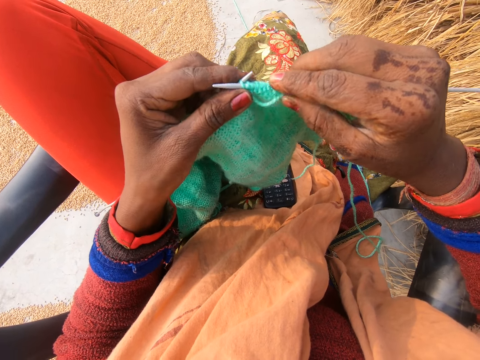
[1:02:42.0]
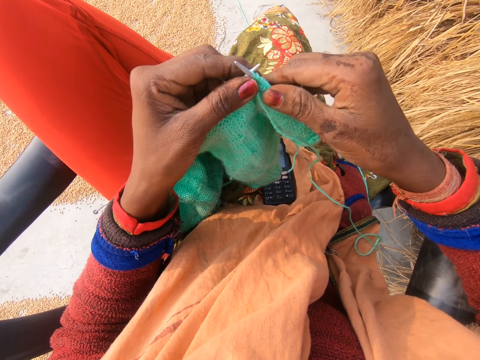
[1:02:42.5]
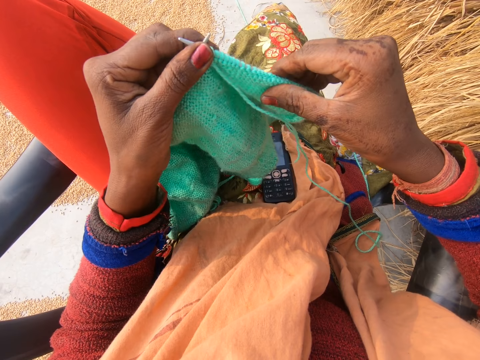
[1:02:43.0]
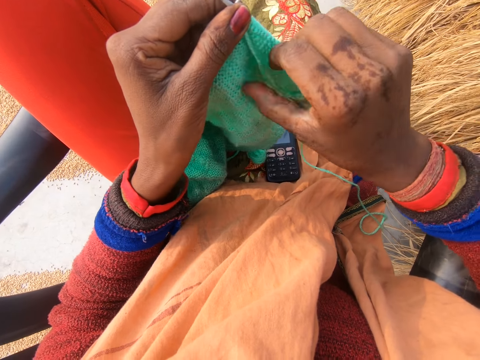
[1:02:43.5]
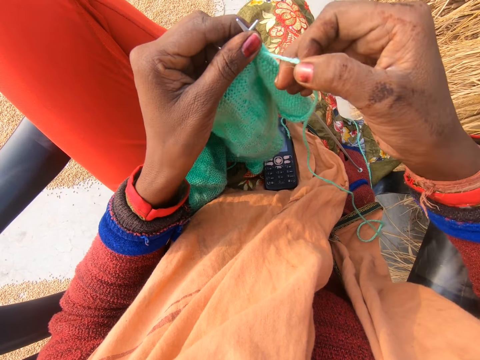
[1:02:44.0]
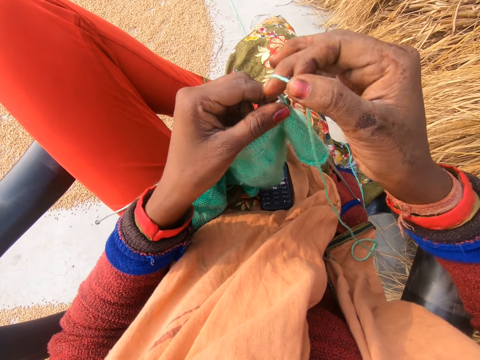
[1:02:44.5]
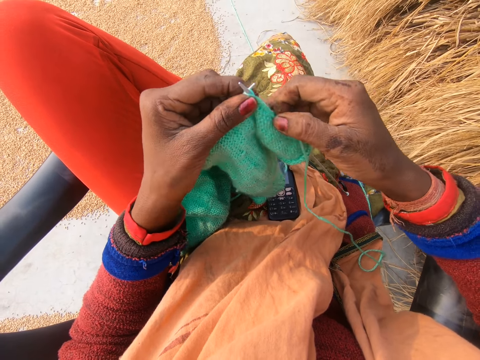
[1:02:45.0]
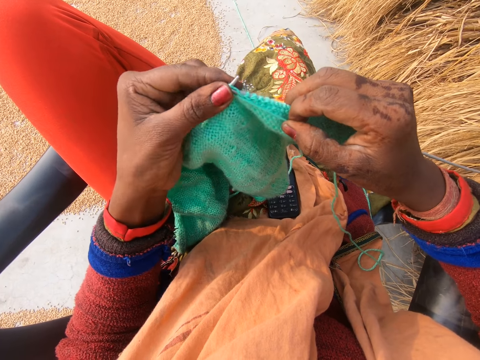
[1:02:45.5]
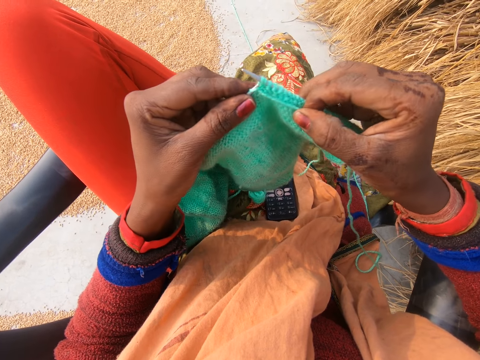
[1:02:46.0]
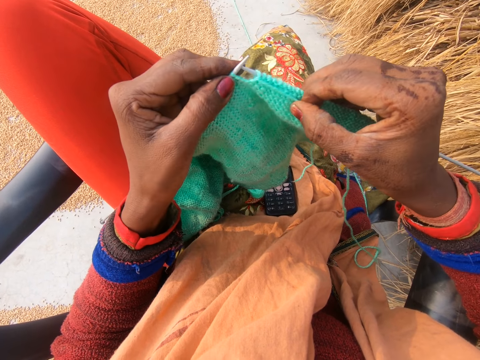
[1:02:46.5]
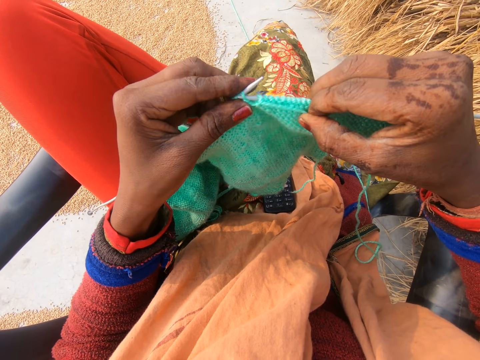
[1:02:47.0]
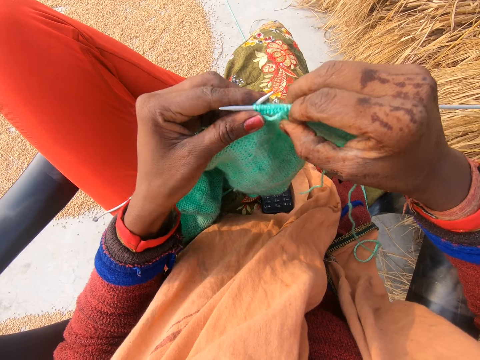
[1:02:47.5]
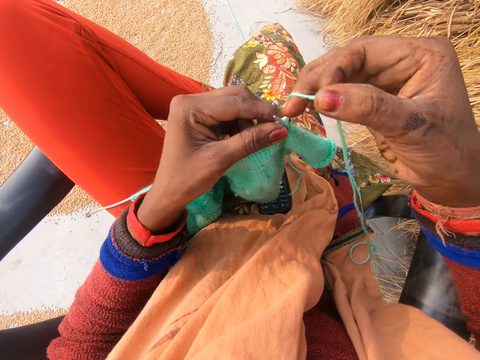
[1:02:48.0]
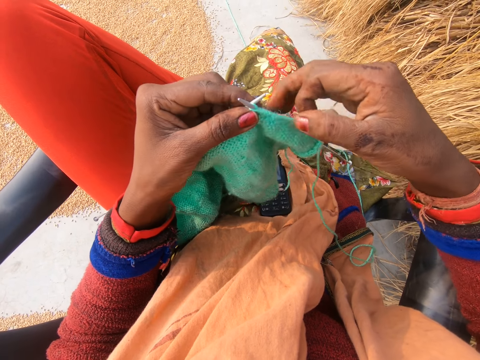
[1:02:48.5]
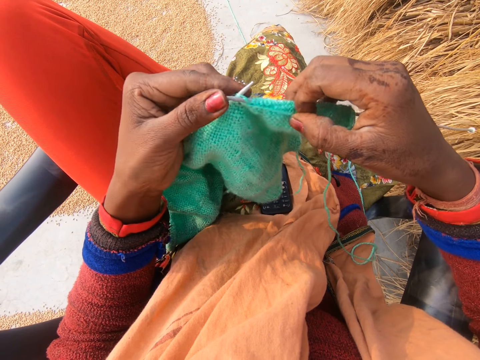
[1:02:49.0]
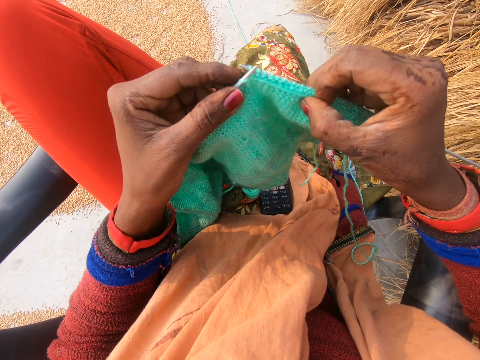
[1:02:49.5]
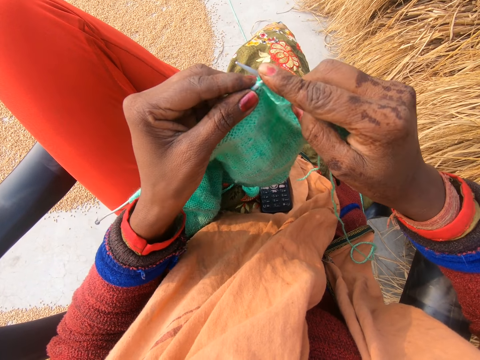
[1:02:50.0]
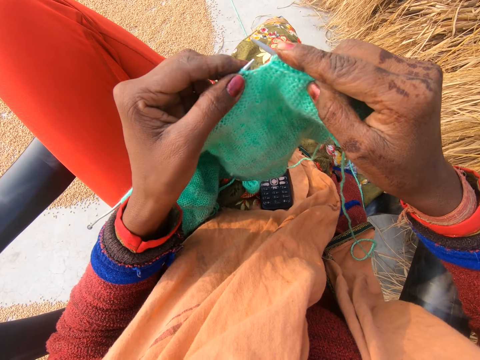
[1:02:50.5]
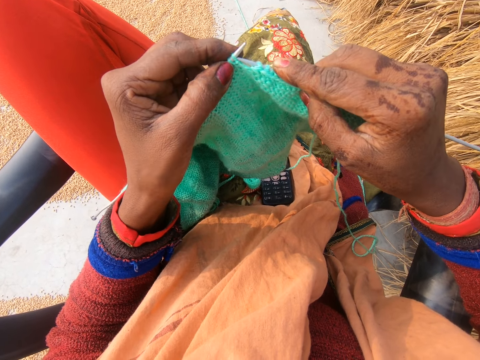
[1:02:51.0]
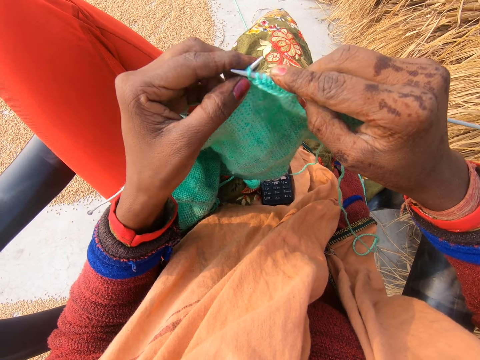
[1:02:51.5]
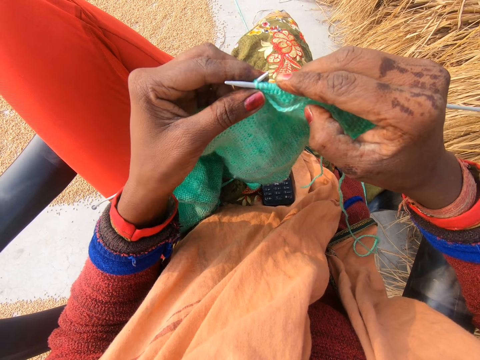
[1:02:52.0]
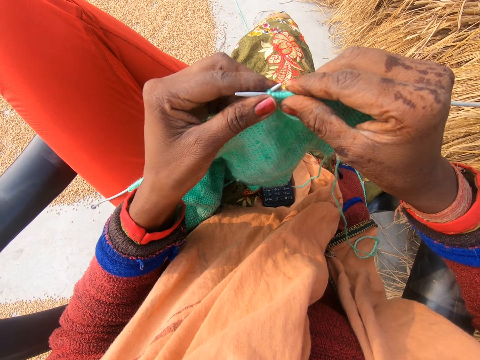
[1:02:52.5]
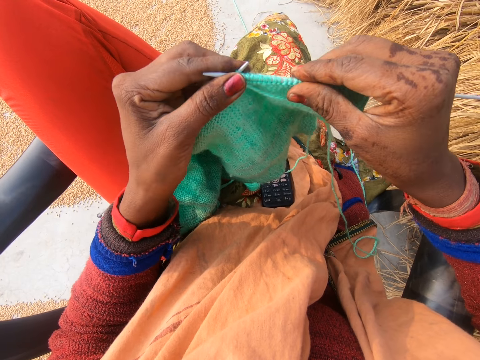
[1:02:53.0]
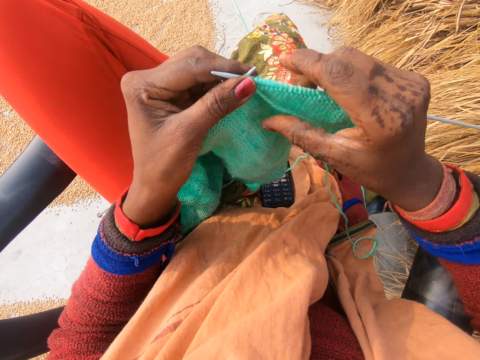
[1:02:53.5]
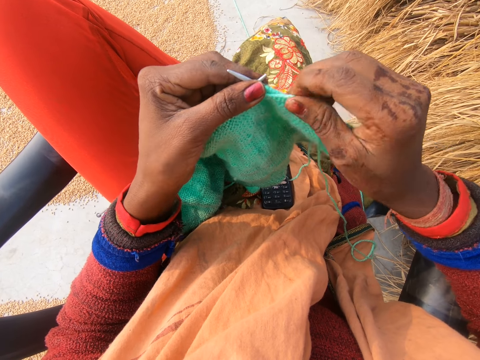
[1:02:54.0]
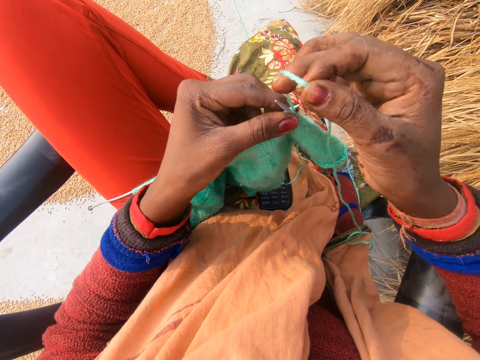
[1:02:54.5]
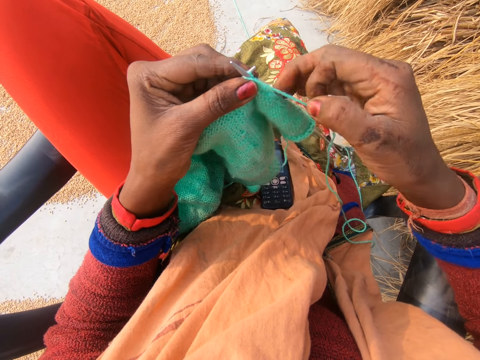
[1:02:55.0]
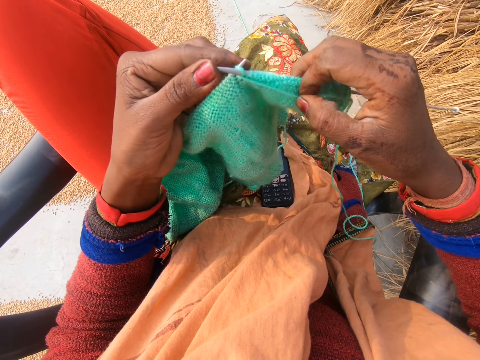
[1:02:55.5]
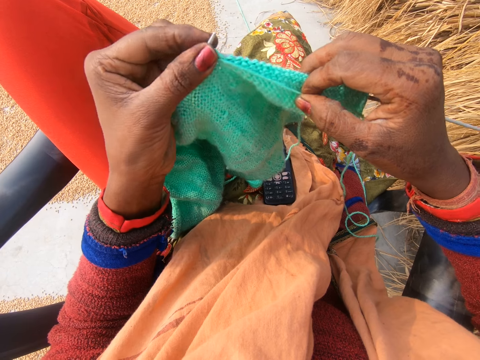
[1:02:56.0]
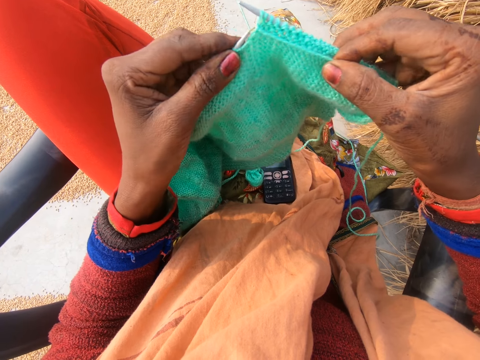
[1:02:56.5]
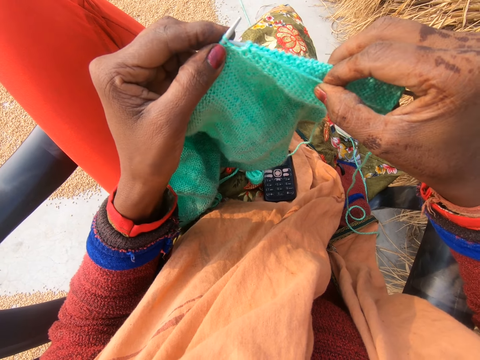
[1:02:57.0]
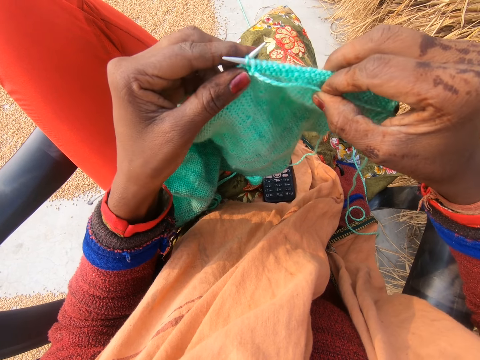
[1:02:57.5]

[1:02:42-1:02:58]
The camera wearer holds the fabric. She picks the thread. She rotates the knitting thread around the needle. She knits the fabric with the knitting needles. She rotates the knitting thread around the needle and knits the fabric with the knitting needles. She pushes the knitting needle with a finger and knits the fabric with the knitting needles. She holds the fabric. She adjusts the crochet in her hand. She picks the thread. She rotates the knitting thread around the needle. She crochets with the yarn in her hand. She knits the fabric with the knitting needles.

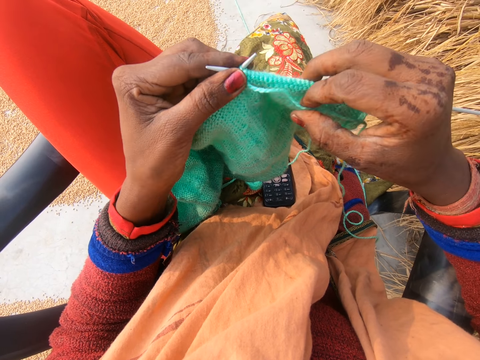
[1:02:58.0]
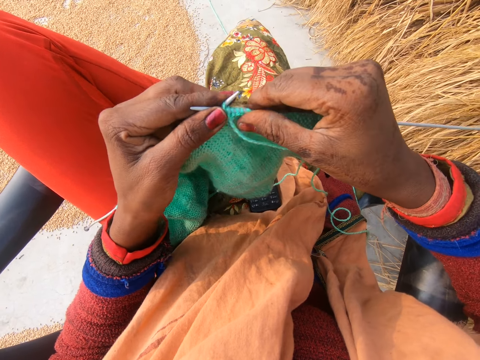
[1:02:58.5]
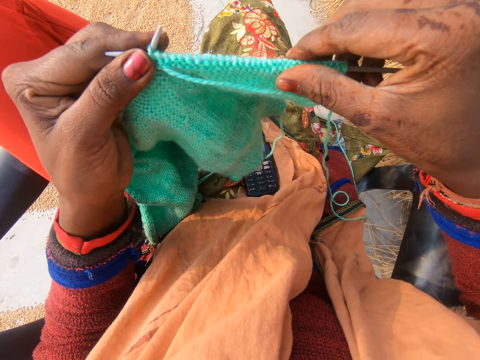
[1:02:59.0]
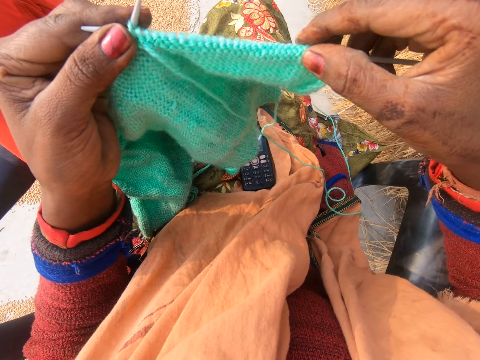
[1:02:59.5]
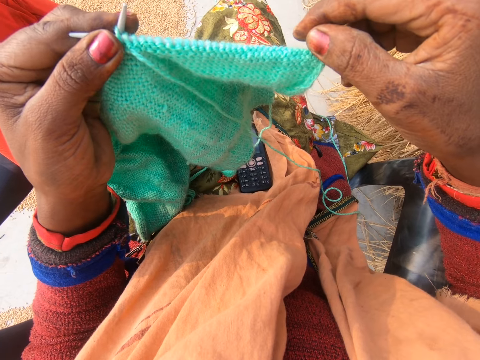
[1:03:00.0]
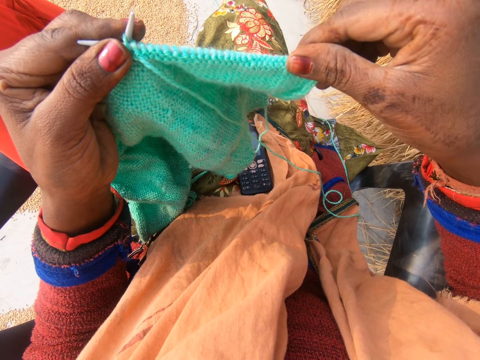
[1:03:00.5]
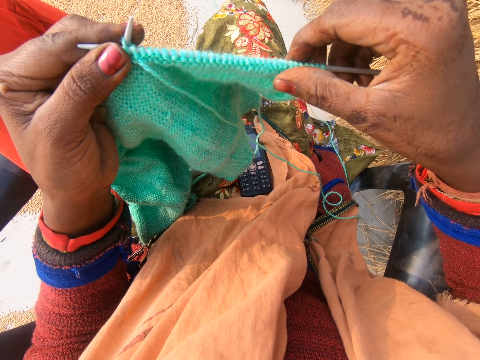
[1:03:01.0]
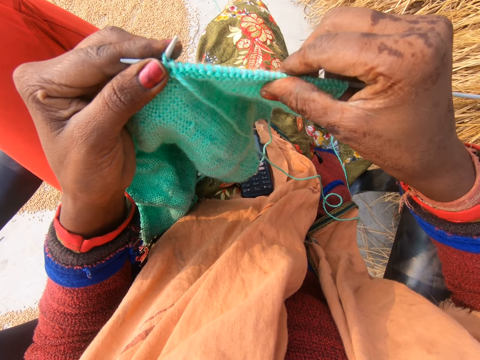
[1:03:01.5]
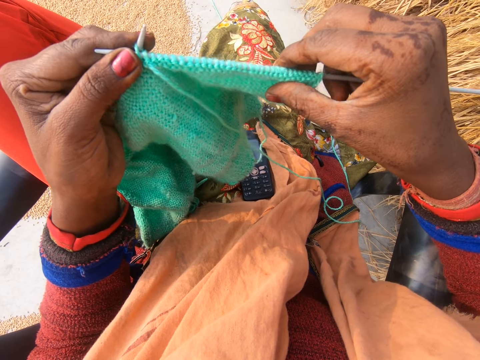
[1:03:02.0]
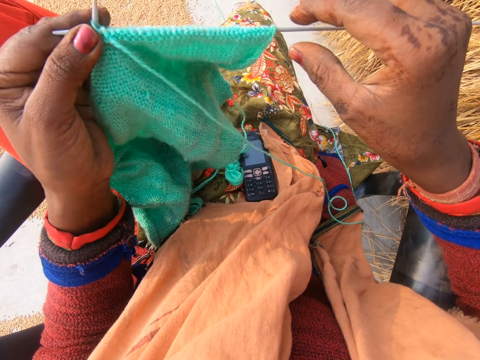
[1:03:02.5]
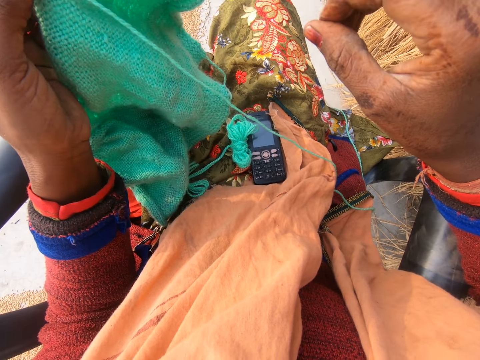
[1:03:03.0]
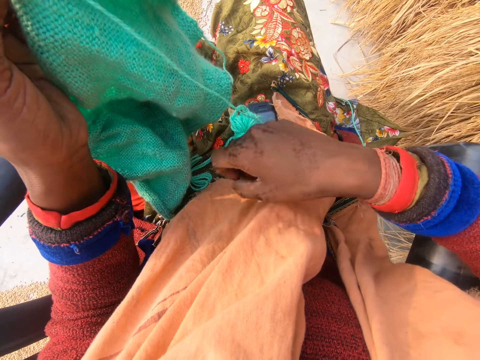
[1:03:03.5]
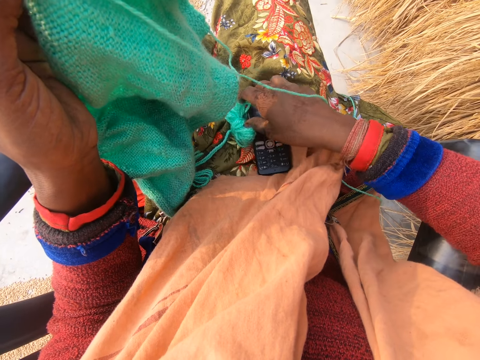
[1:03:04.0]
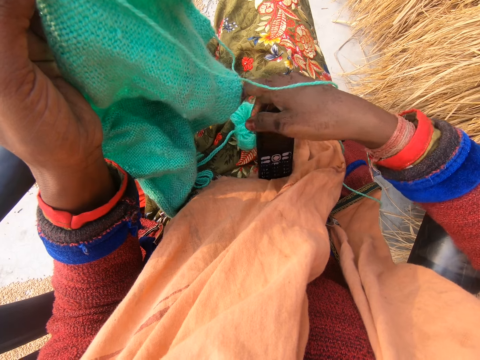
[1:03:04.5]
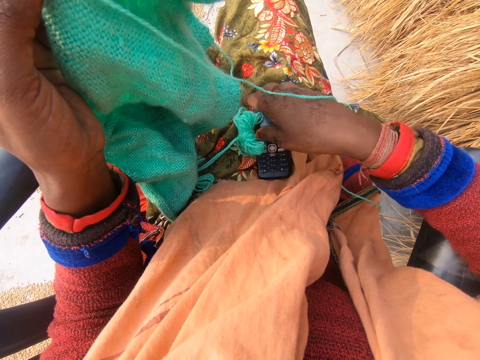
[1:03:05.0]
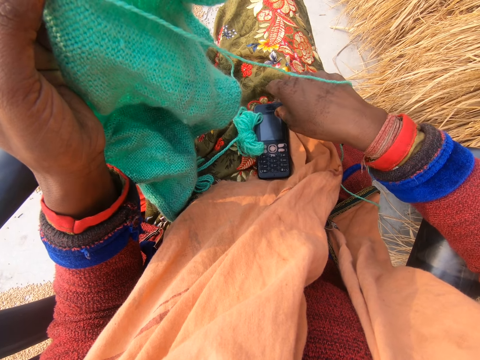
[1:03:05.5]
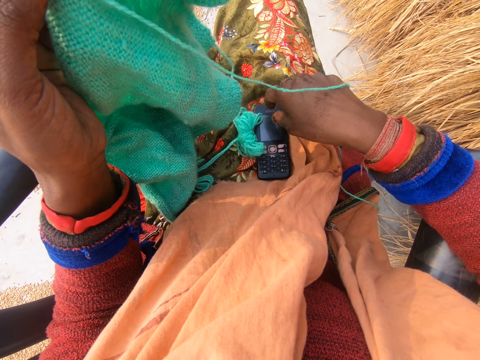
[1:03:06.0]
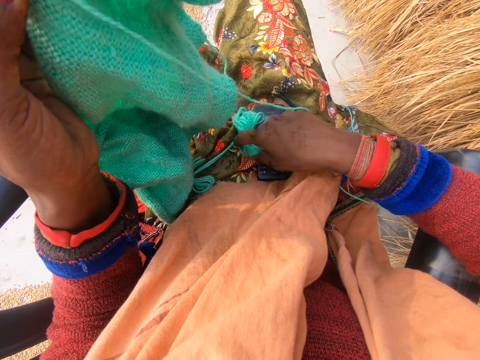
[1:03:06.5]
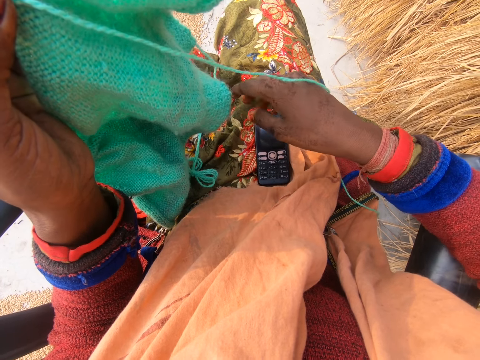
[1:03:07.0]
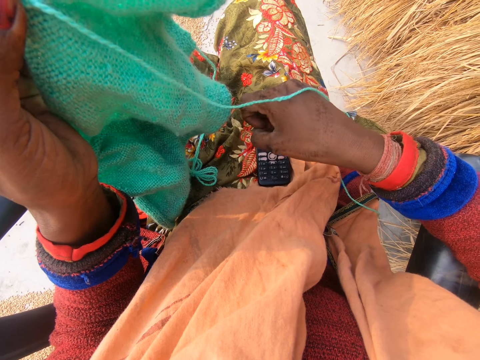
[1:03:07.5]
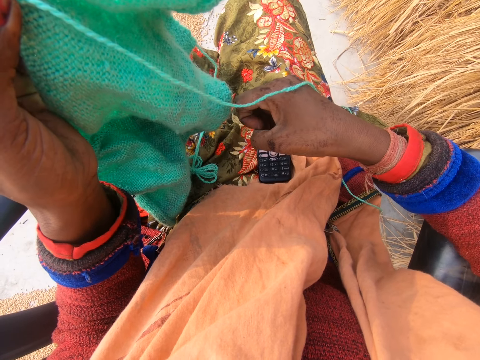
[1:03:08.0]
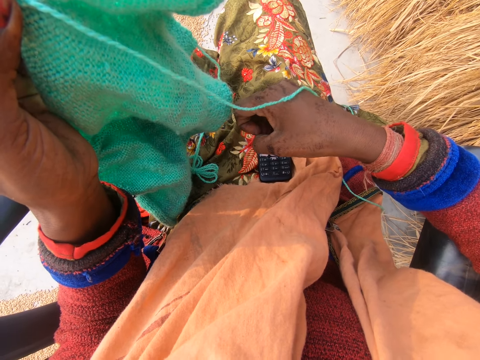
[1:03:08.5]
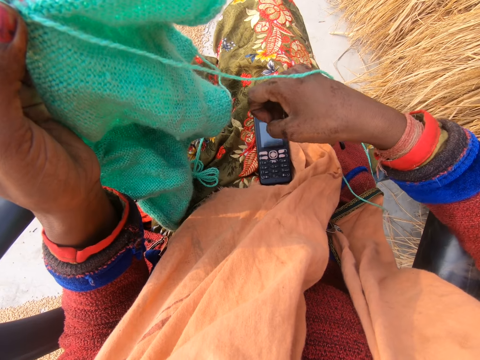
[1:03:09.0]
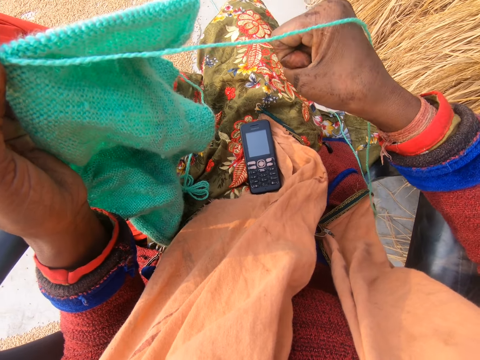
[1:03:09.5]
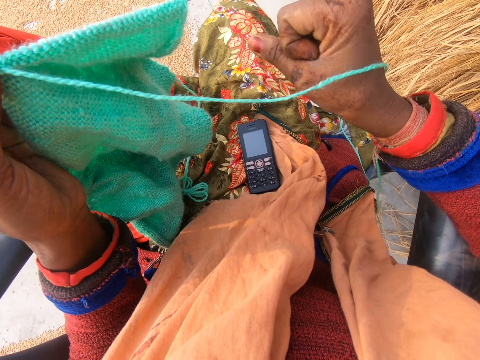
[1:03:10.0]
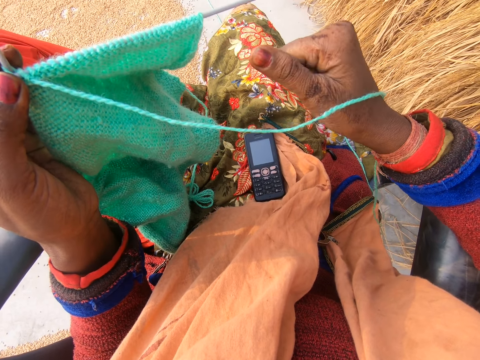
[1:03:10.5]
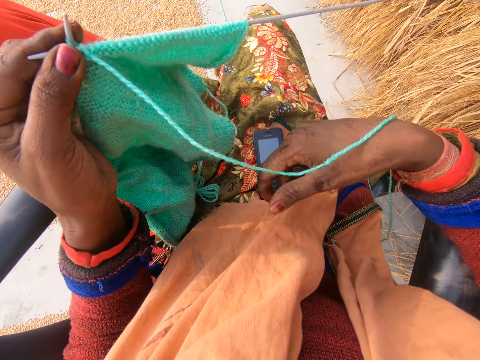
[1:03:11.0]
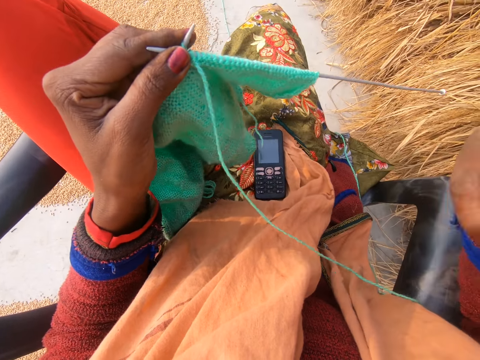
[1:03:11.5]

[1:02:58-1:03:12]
The camera wearer holds the fabric. She adjusts the crochet in her hand. She looks at the fabric. She looks around and moves her hand. She raises her phone on her leg. She holds the mobile phone on her lap. She drops the phone back on her leg. She looks around. She throws away the yarn on her leg. She moves the thread on her lap. She looks around. She moves her hand. She moves her fingers. She moves her hand.
